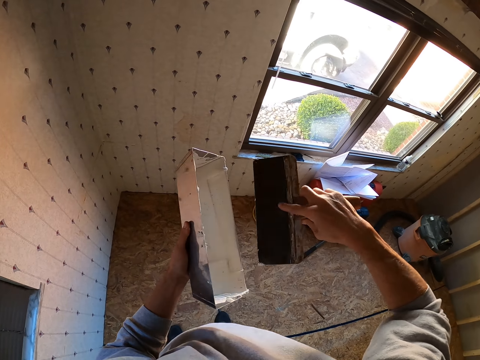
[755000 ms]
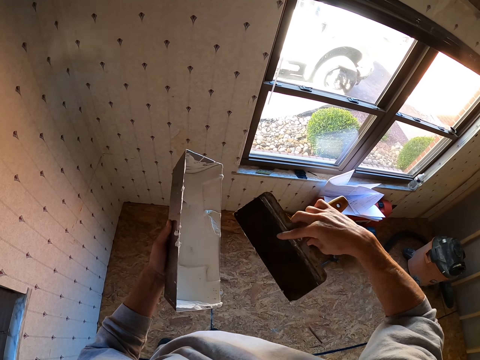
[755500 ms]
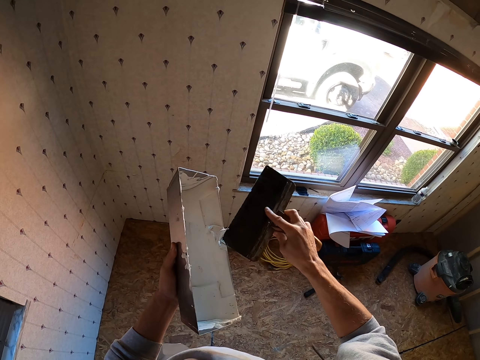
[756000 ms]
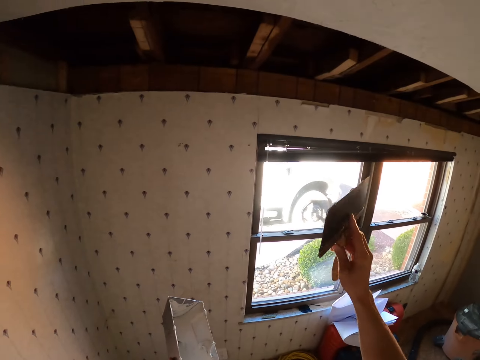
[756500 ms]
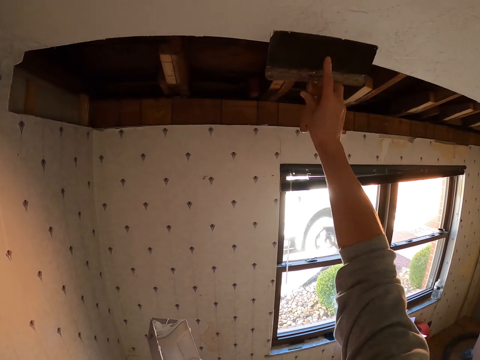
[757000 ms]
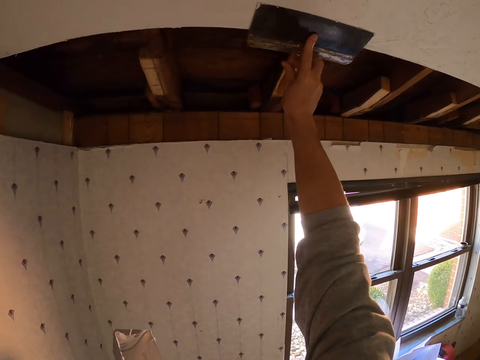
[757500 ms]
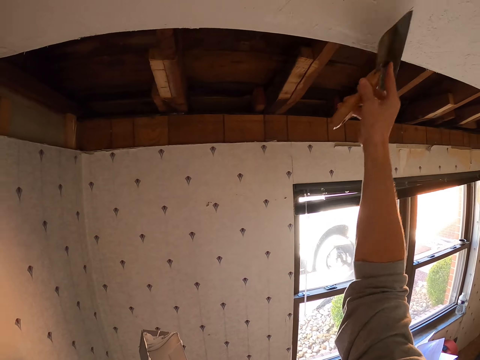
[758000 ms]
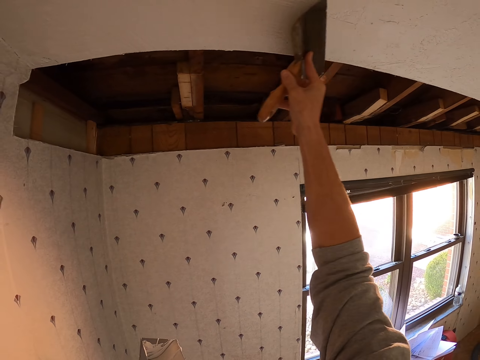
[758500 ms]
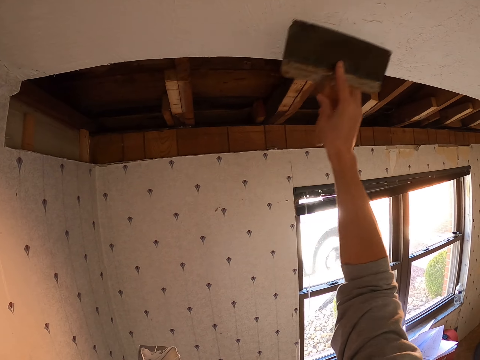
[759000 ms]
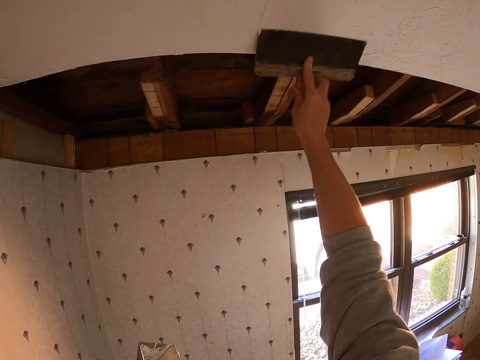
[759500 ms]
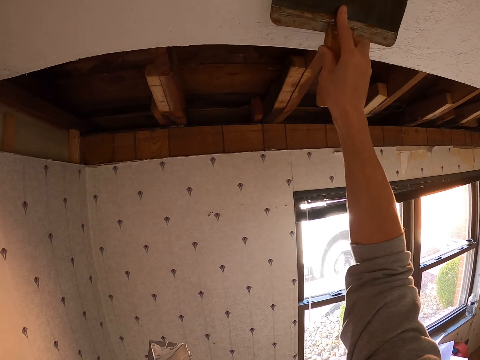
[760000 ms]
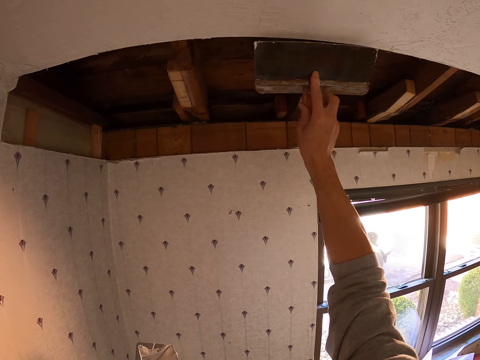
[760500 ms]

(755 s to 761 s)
The camera wearer puts the cream on the box with something. They paint the ceiling or roof with a paint brush. They apply cream white on the roof with something.

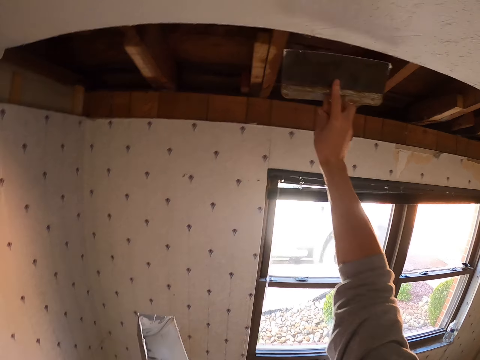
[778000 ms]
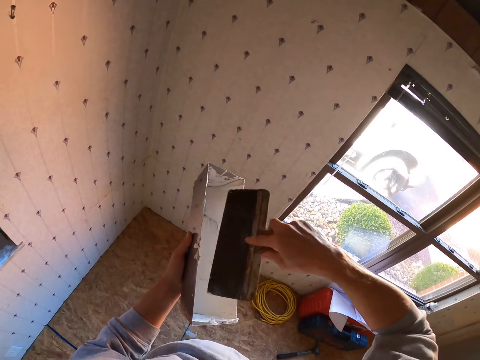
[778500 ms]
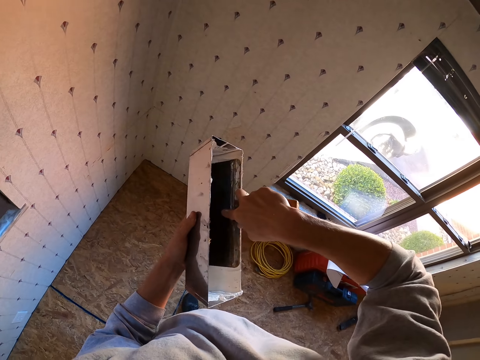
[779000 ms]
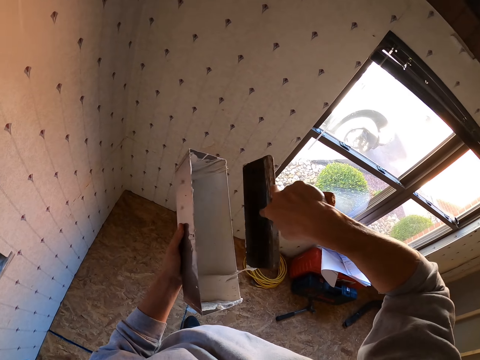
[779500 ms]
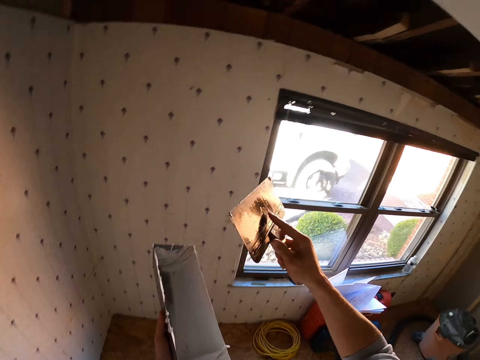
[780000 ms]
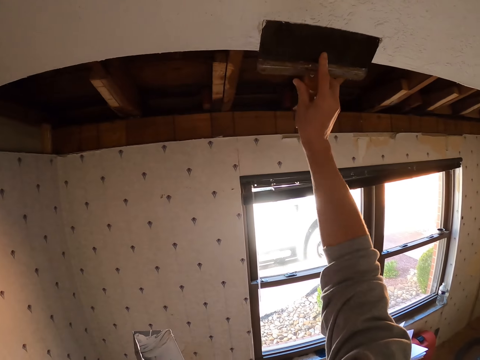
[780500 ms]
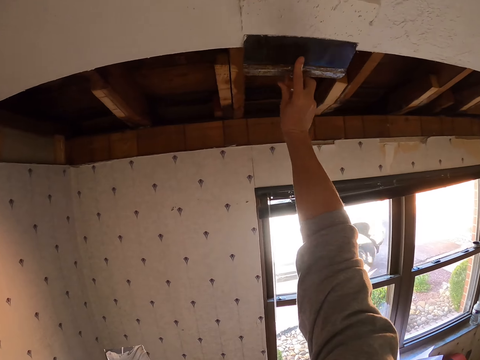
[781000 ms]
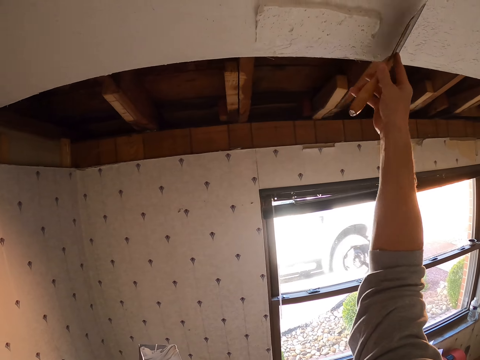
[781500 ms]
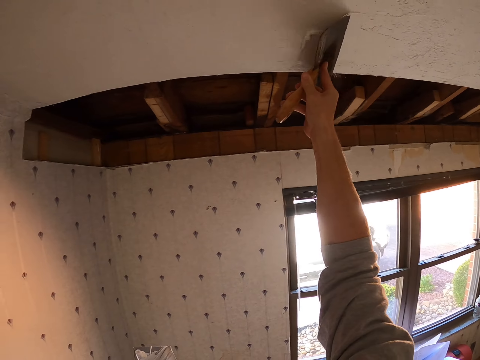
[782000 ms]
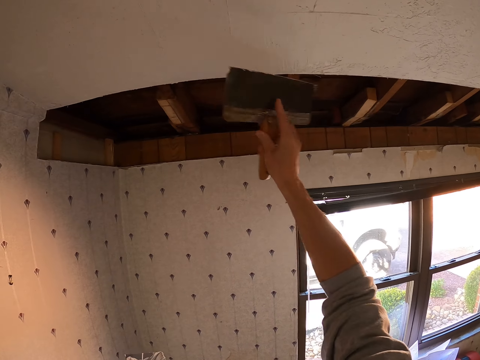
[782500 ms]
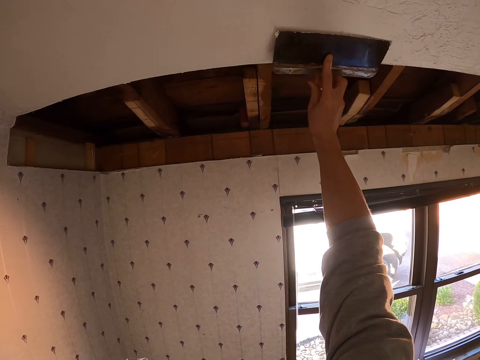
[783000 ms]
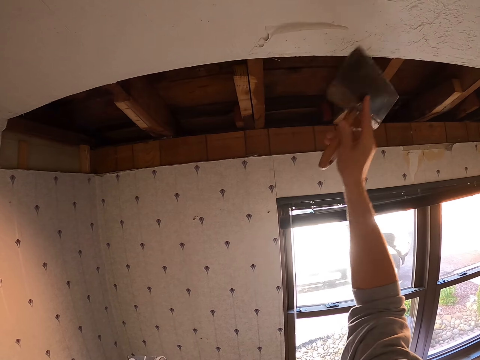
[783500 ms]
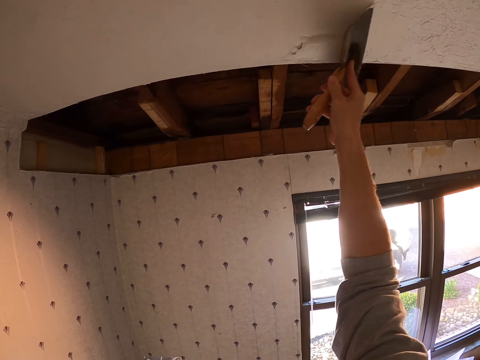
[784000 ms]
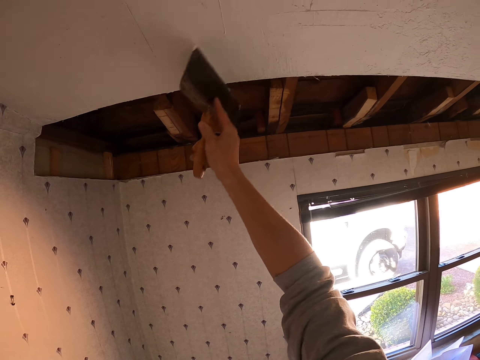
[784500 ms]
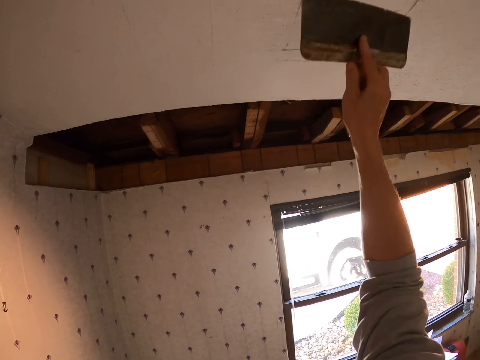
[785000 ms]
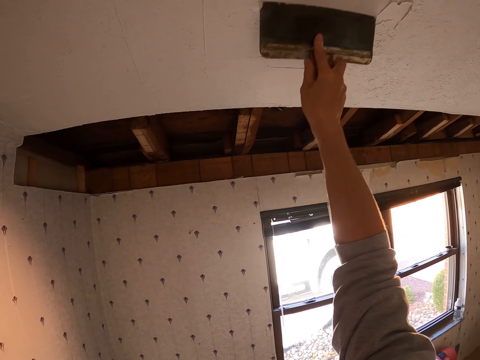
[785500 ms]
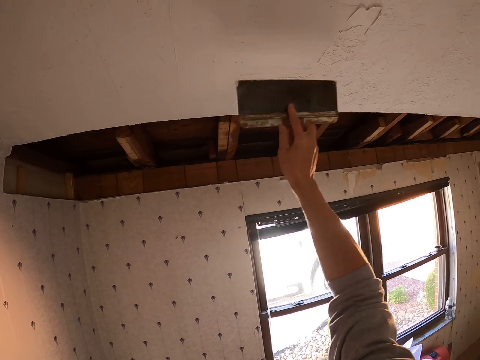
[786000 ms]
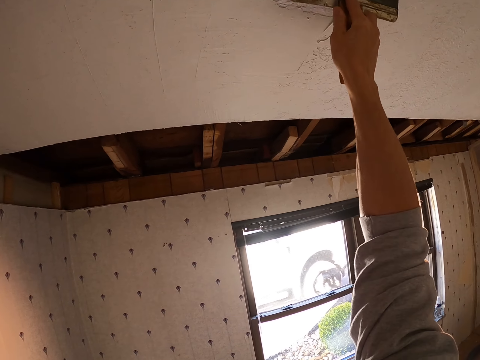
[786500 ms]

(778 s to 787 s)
The camera wearer paints the ceiling or roof with a paint brush. They dip the paint brush in the paint container. They paint the ceiling with the paint brush. They apply cream white on the roof with something.

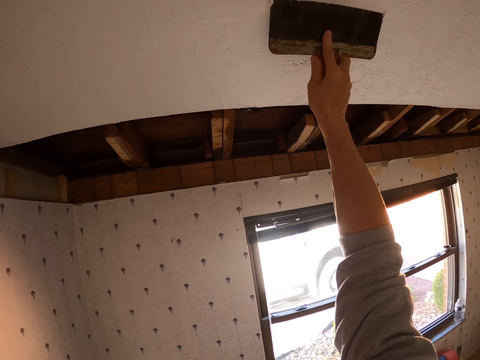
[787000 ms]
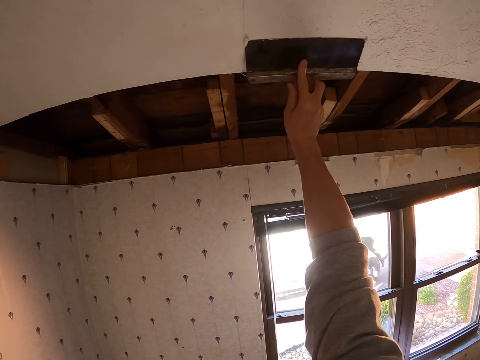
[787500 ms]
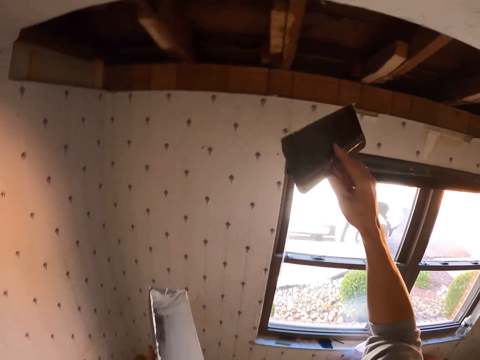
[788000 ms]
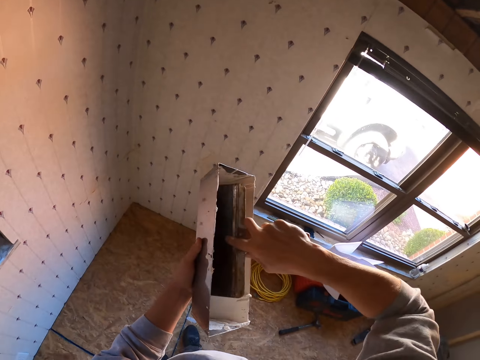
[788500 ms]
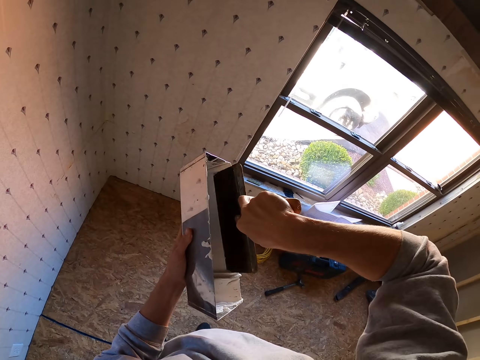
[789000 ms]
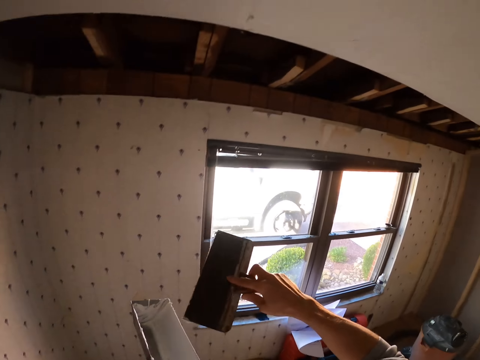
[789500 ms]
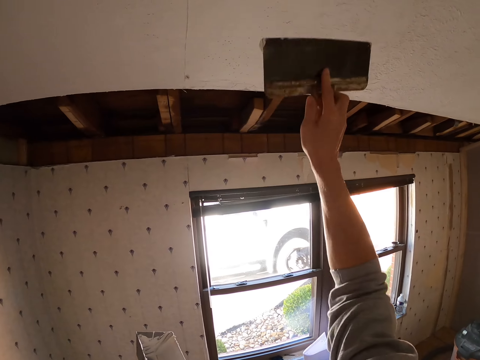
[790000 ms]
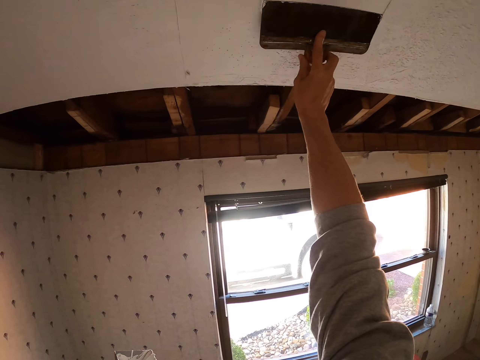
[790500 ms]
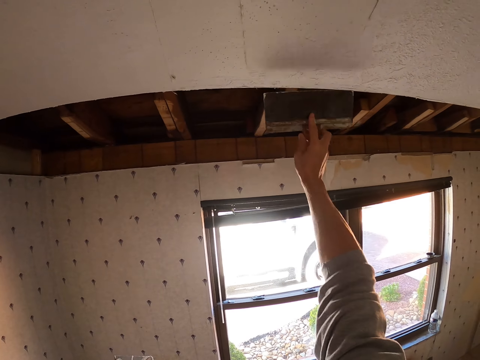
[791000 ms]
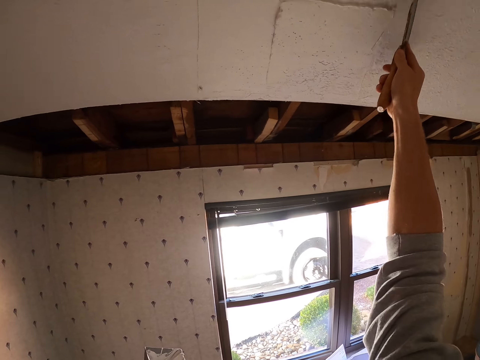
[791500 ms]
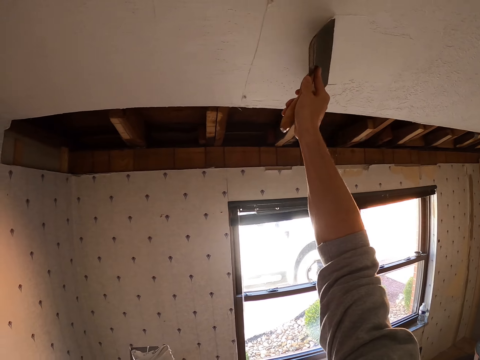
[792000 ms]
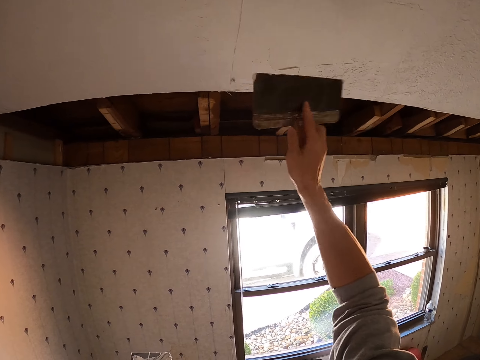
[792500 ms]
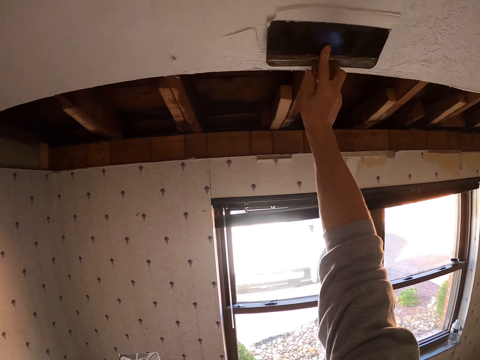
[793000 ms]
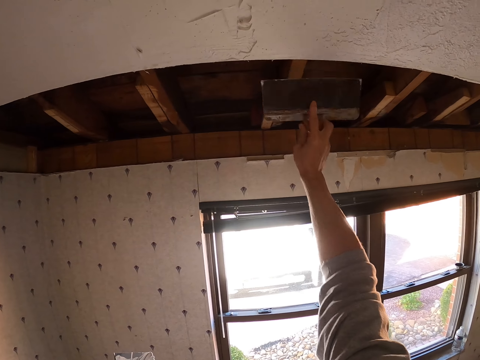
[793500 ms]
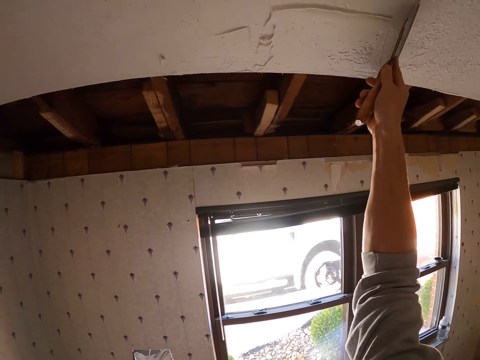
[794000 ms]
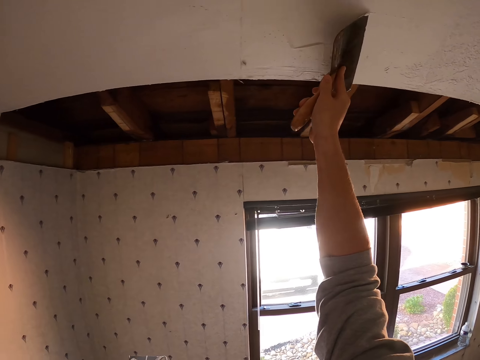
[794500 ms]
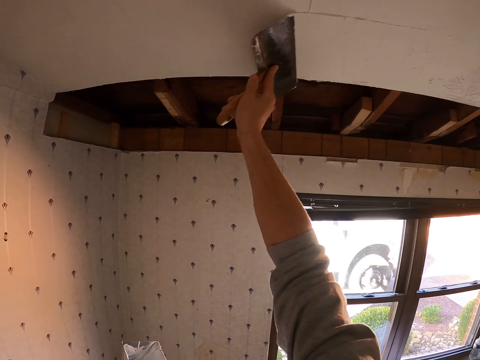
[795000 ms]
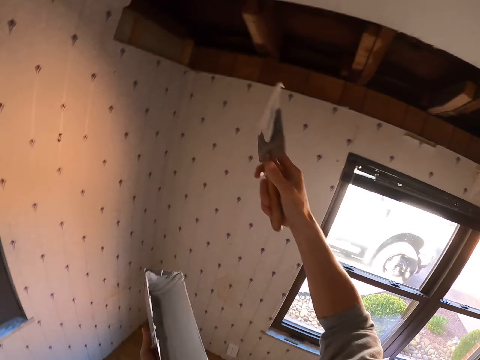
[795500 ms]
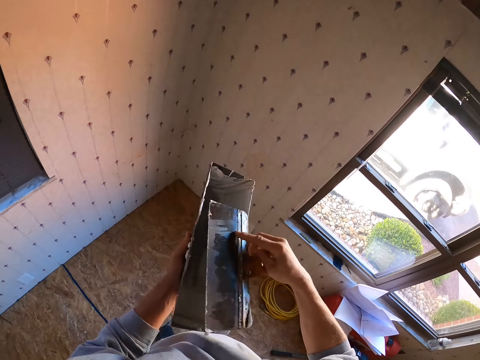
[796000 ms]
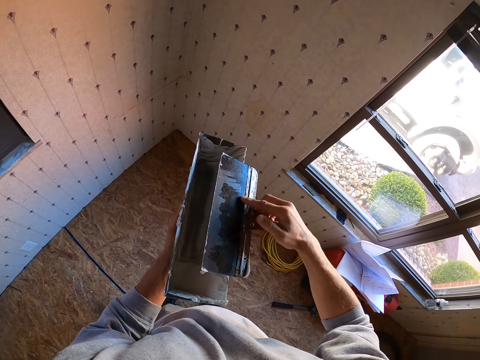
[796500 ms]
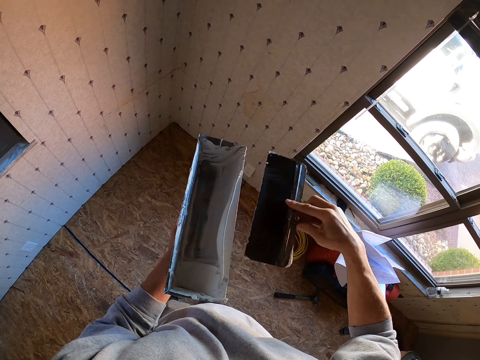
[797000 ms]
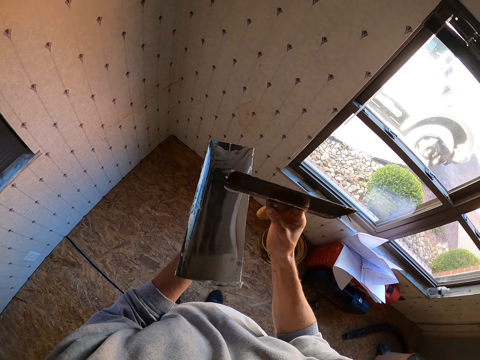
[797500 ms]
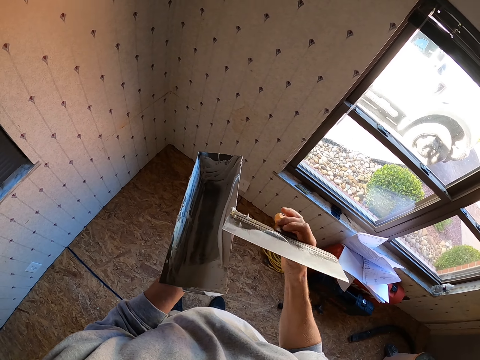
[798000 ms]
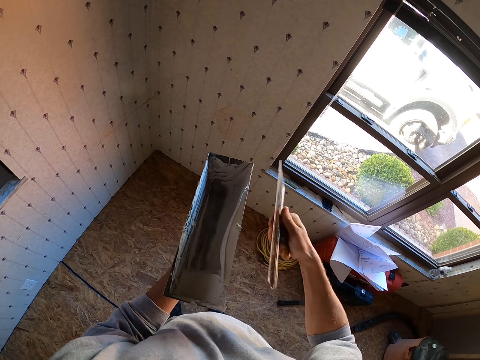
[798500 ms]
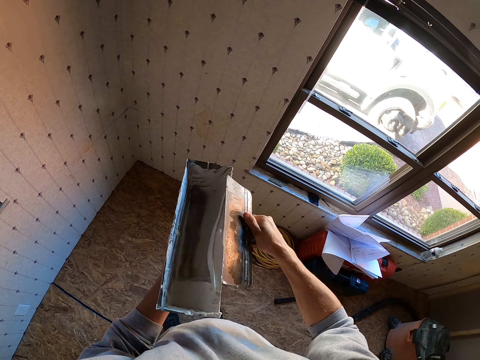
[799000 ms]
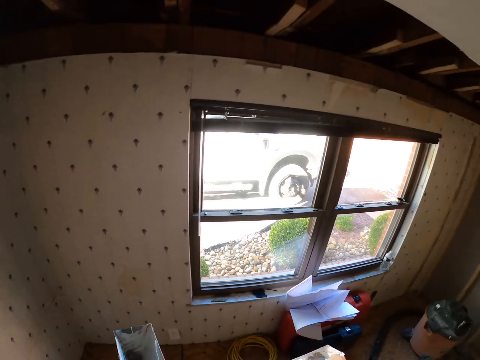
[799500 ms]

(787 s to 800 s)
The camera wearer applies cream white on the roof with something. They dip the paint brush in the paint container or box. They paint the ceiling with the paint brush. They apply cream white on the roof with something. They remove excess paint and put the cream from something in the box.
